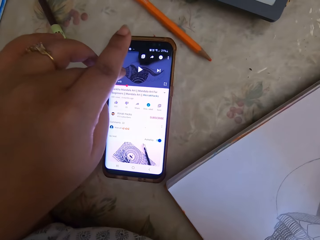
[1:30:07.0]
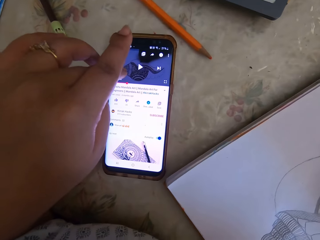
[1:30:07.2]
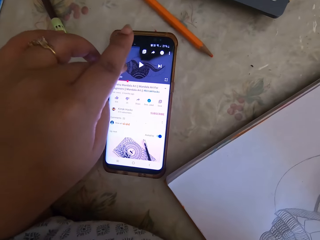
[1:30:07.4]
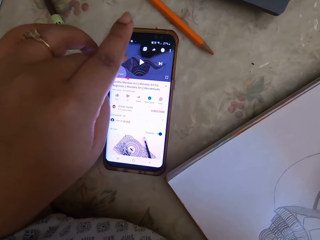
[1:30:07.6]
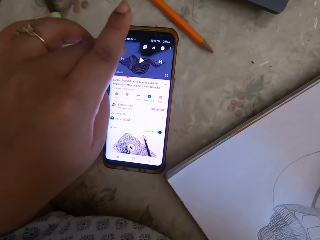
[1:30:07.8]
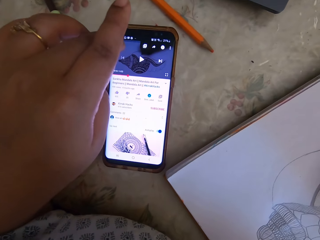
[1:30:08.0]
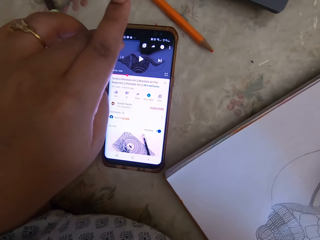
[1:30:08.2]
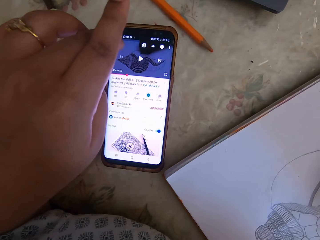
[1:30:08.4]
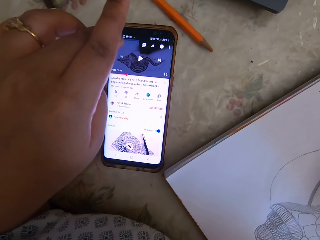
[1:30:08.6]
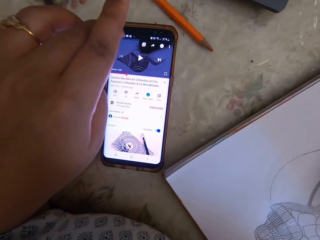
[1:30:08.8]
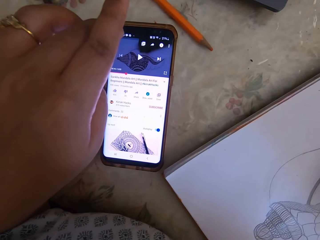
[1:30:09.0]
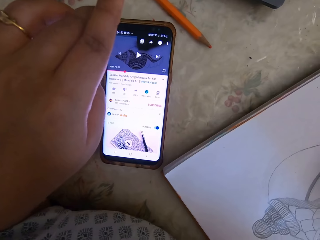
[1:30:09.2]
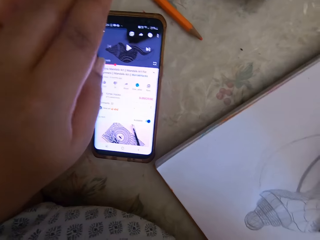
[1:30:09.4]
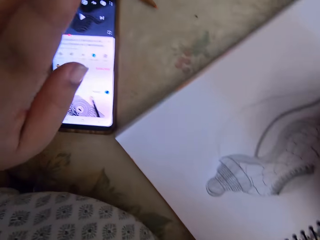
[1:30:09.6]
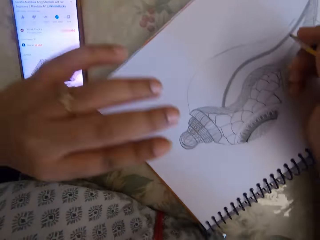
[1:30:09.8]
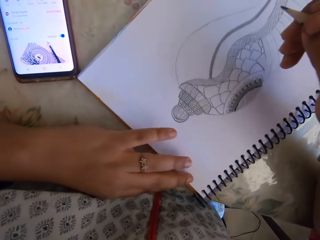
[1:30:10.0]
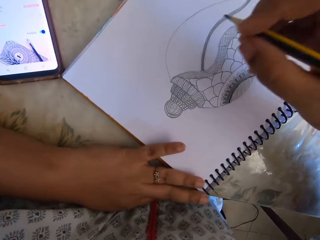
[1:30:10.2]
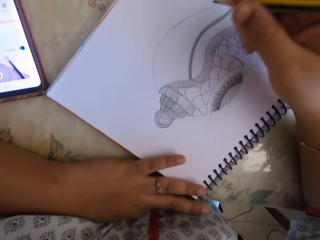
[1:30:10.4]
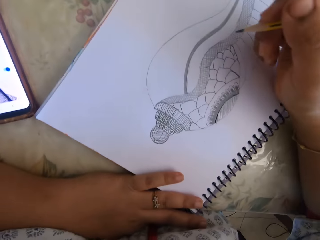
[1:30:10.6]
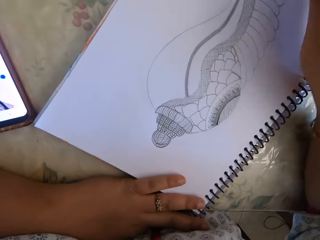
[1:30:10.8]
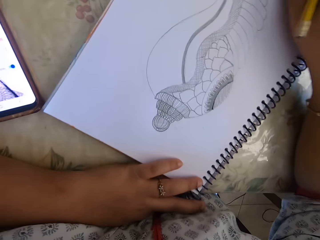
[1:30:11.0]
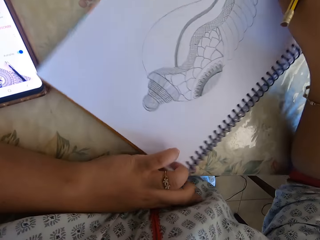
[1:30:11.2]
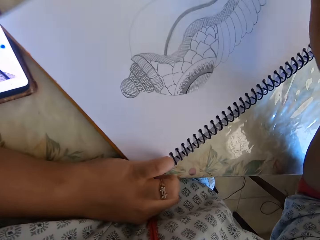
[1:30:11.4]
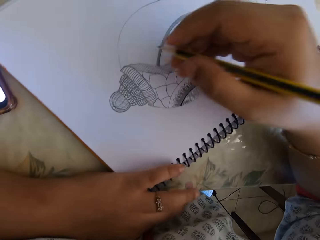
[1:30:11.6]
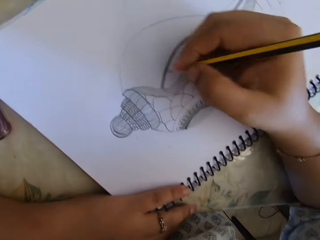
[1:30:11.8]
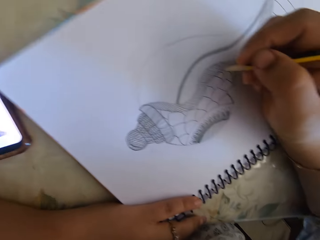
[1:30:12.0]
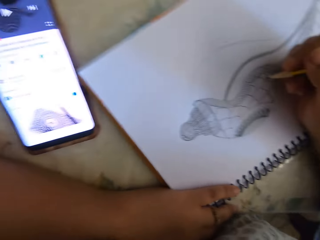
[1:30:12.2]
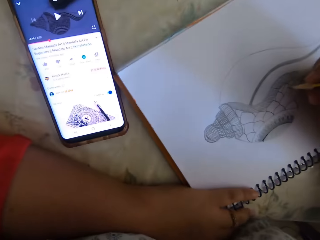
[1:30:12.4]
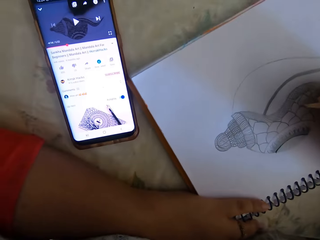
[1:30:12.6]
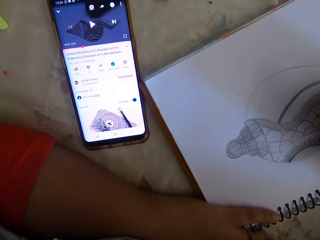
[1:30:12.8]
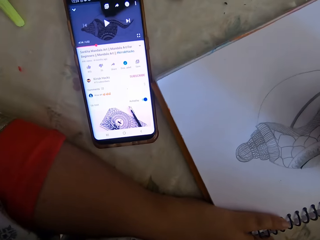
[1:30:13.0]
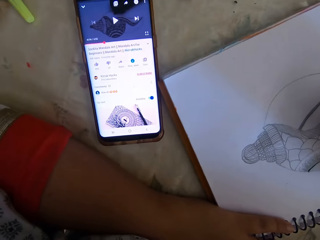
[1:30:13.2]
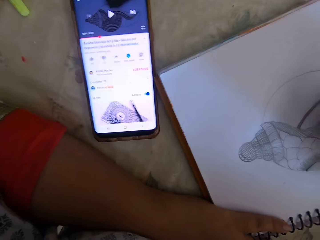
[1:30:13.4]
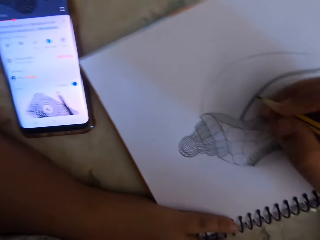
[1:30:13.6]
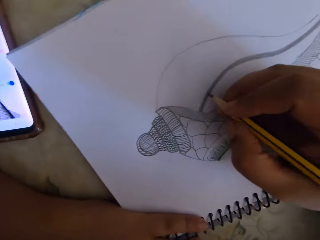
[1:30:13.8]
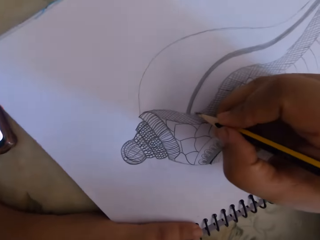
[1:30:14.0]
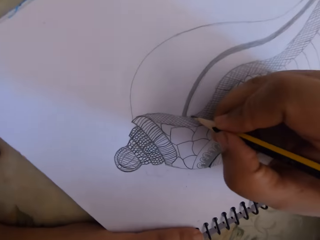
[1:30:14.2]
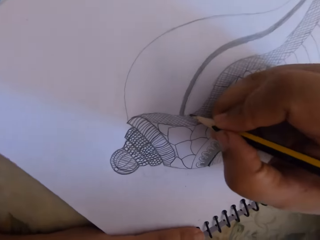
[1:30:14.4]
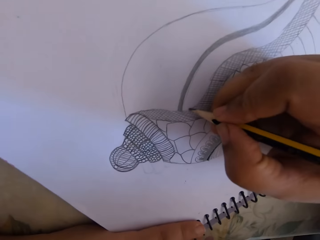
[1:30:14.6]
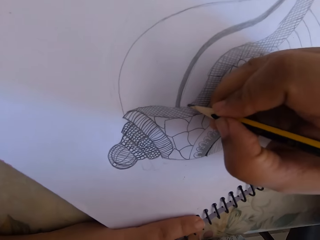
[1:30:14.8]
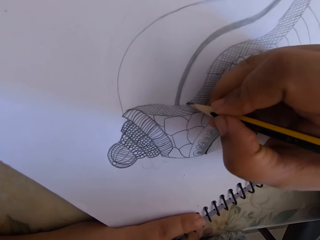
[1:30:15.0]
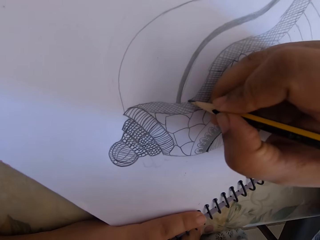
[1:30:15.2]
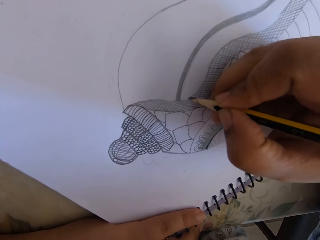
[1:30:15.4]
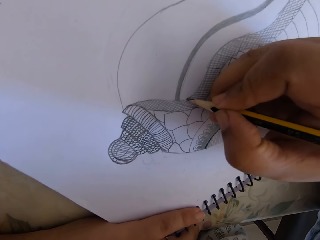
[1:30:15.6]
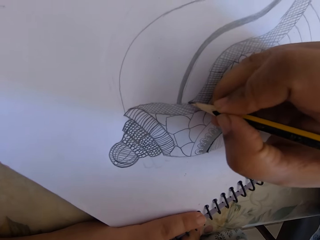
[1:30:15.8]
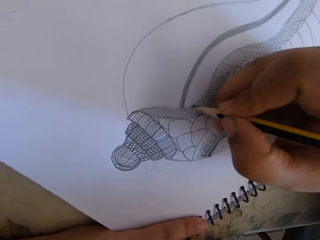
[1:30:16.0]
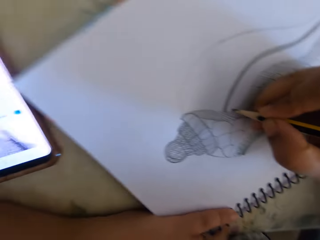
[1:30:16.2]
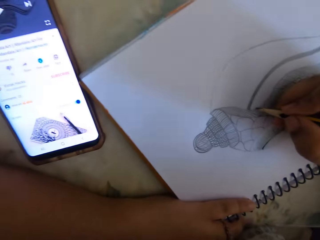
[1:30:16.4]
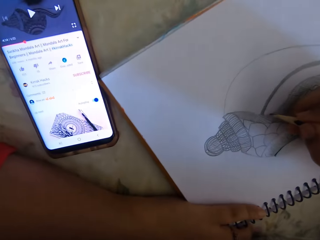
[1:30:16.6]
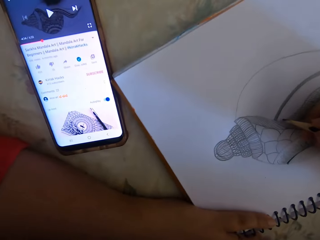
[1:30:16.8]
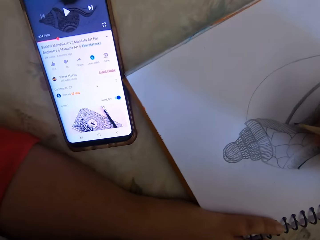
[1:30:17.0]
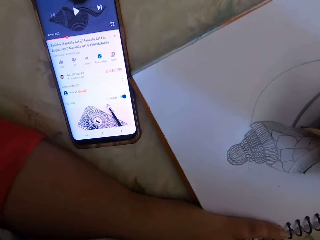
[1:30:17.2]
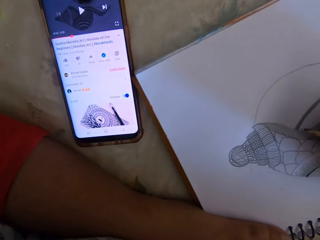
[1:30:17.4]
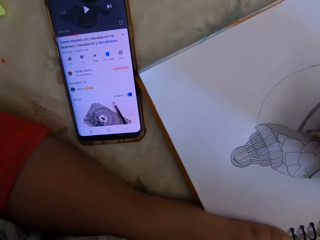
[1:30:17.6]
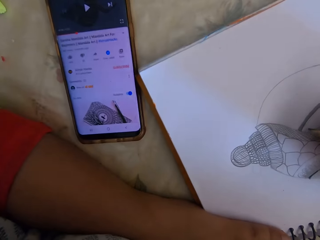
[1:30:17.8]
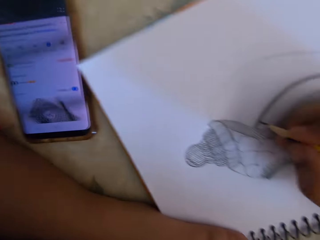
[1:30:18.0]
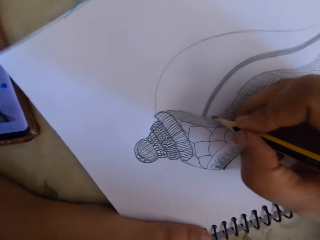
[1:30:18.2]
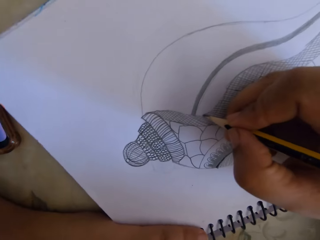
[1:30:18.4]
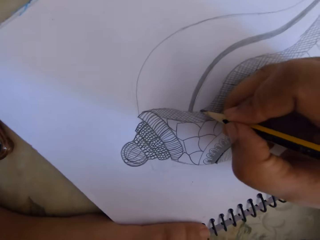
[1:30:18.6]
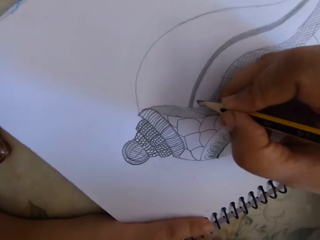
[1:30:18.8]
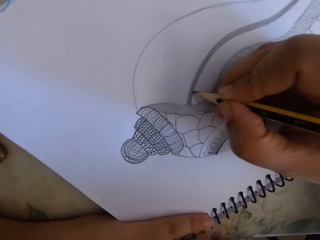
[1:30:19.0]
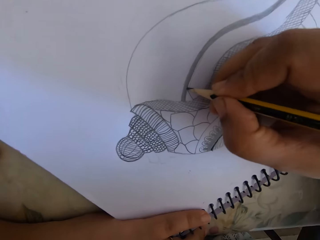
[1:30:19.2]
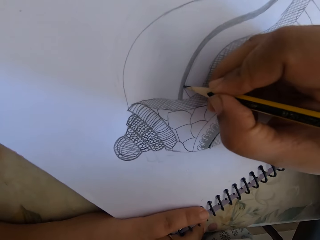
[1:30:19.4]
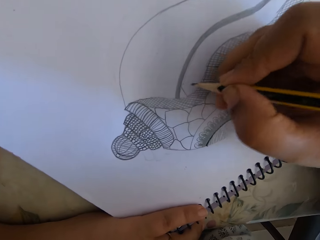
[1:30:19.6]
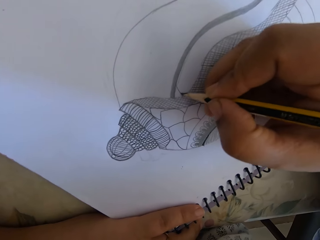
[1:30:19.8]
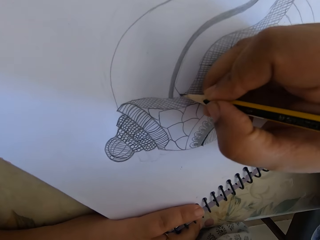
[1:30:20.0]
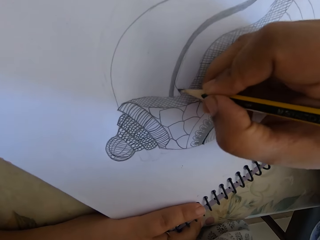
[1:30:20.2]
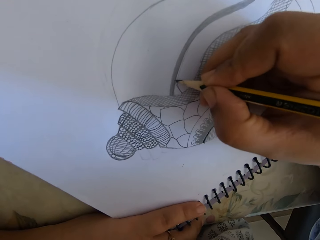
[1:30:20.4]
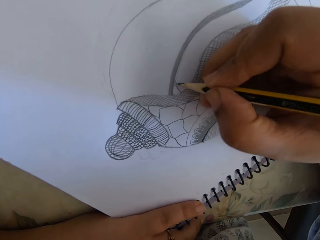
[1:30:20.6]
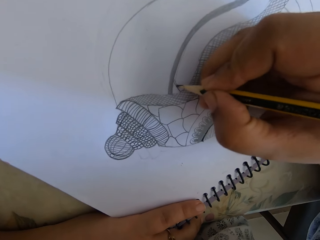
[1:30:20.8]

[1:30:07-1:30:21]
The camera wearer draws a picture. They write.

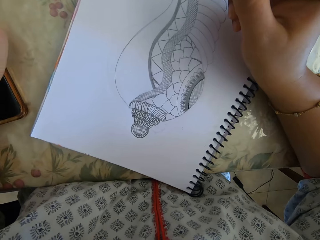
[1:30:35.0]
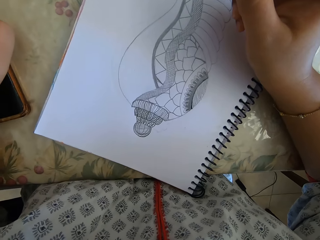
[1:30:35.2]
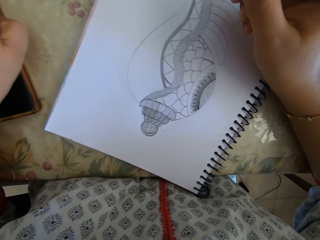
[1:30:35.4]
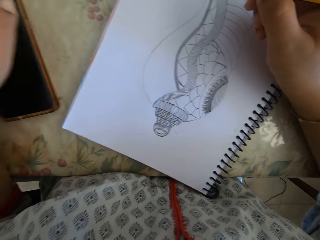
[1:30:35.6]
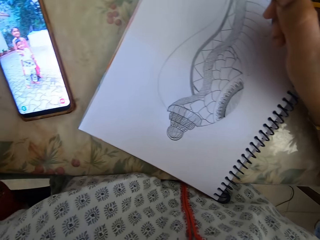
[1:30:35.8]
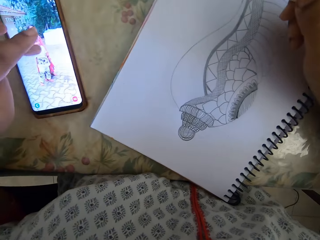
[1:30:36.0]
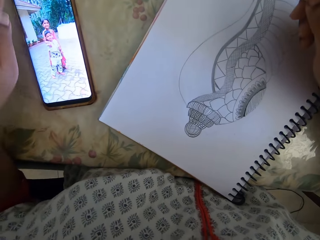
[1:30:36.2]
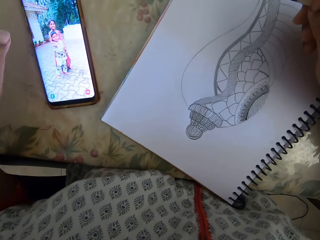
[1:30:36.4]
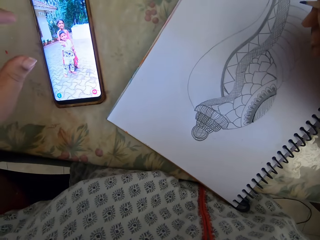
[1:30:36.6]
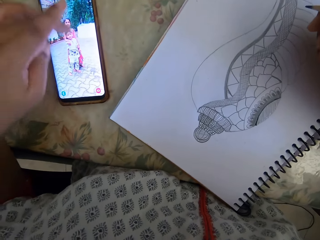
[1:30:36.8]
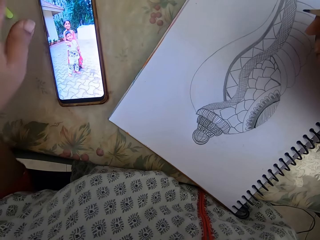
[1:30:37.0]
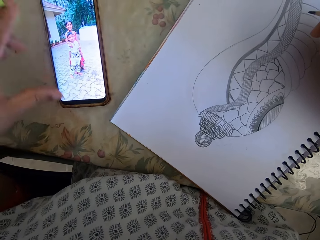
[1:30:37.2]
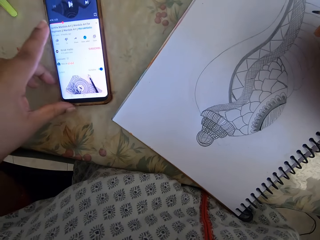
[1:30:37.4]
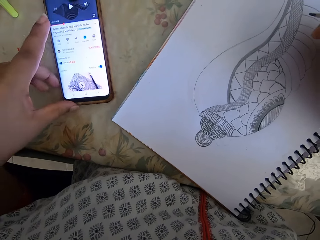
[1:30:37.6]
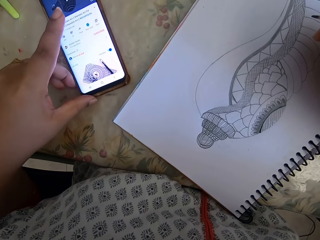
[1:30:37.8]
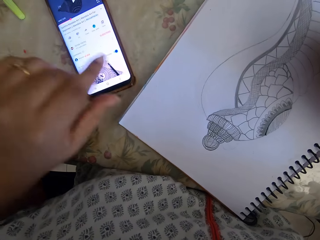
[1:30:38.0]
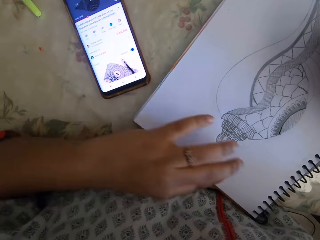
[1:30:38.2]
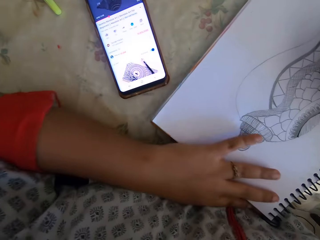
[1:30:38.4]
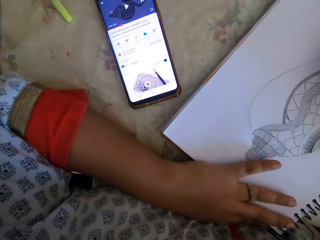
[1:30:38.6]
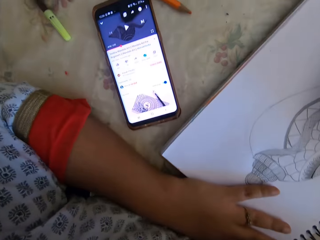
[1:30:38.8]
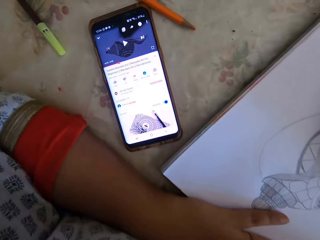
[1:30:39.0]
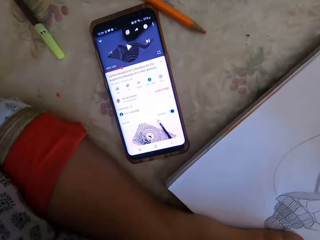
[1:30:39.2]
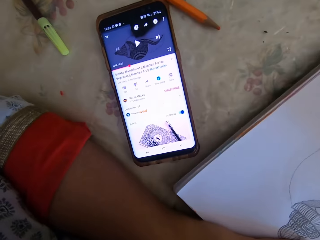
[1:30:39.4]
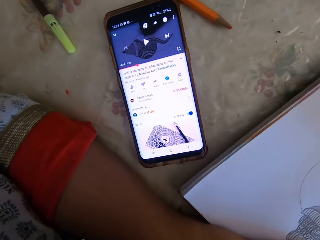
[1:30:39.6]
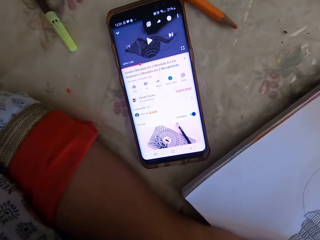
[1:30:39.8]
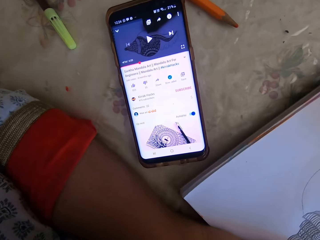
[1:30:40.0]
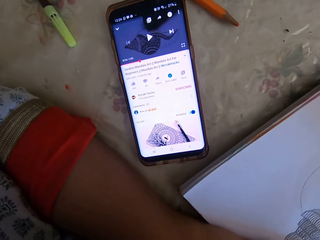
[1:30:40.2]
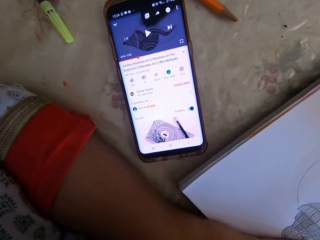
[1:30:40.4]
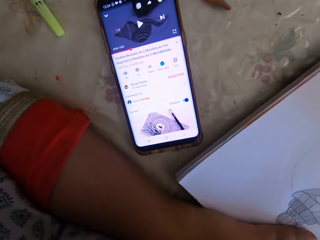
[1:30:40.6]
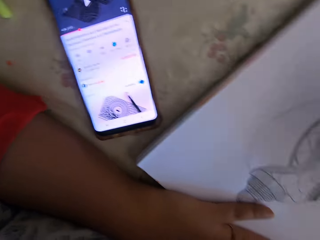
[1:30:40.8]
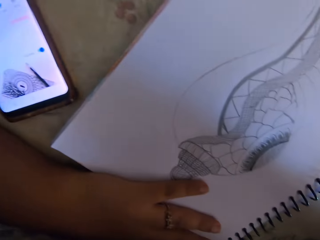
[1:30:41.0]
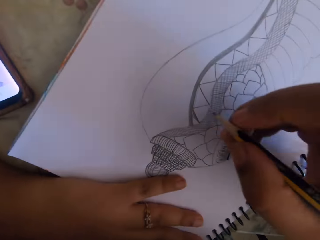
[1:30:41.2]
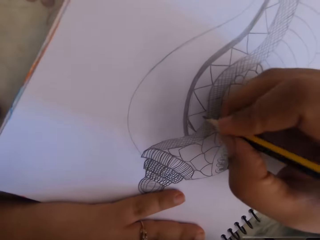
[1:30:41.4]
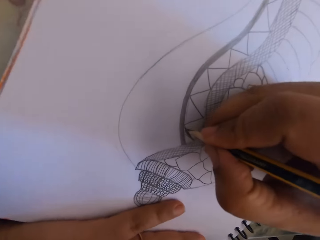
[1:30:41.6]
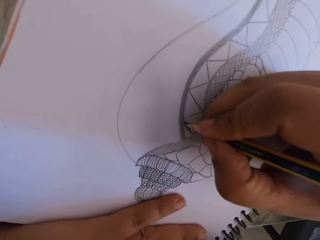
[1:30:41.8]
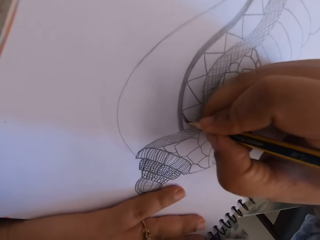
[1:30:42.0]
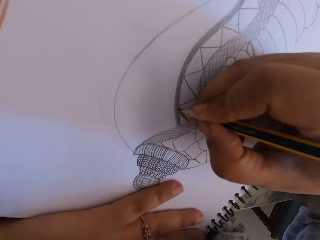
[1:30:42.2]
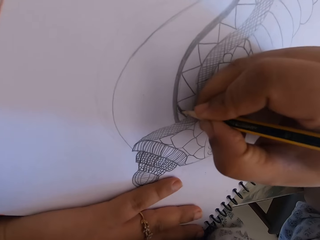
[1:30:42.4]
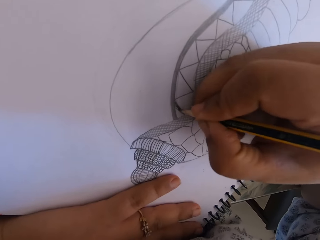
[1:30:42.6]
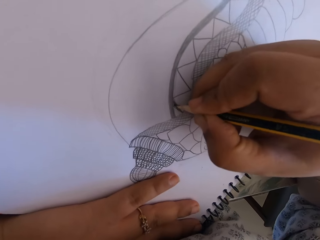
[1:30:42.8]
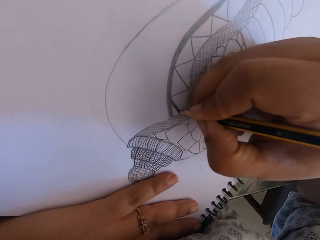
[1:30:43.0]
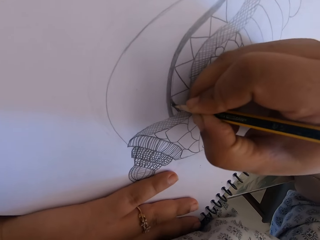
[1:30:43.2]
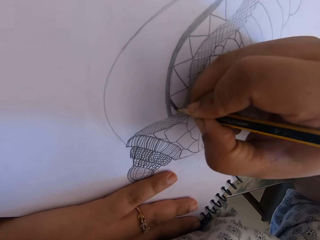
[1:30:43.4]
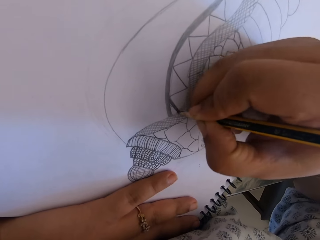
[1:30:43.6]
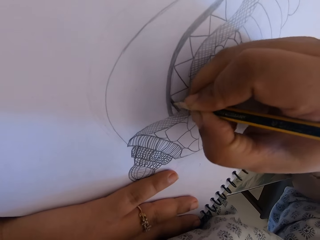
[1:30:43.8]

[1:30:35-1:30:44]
The camera wearer touches the phone. They scroll the phone. They draw a picture. They write.
